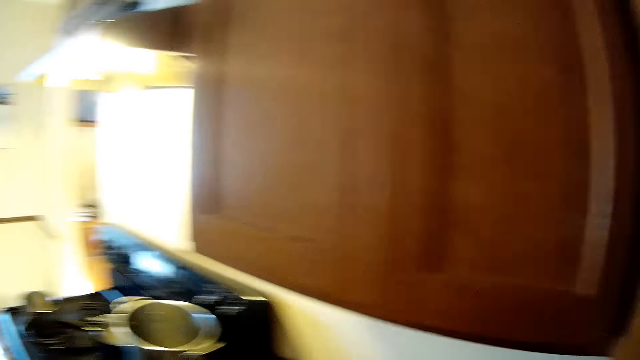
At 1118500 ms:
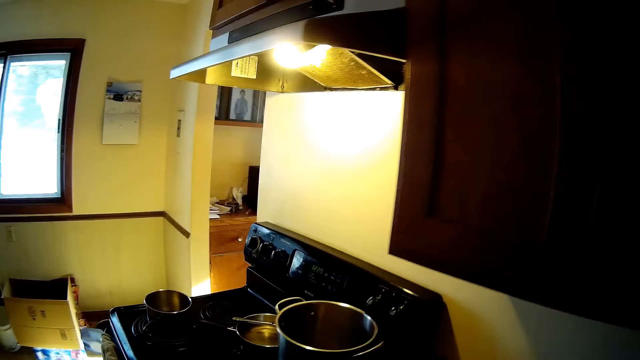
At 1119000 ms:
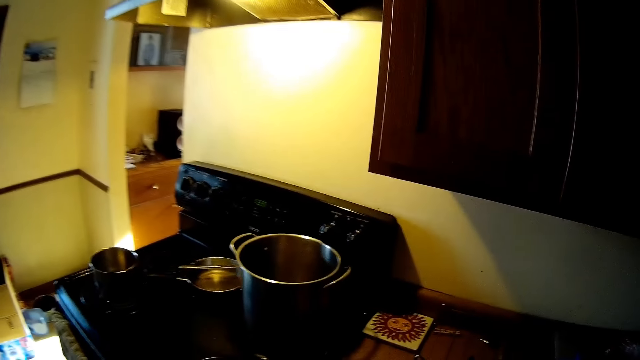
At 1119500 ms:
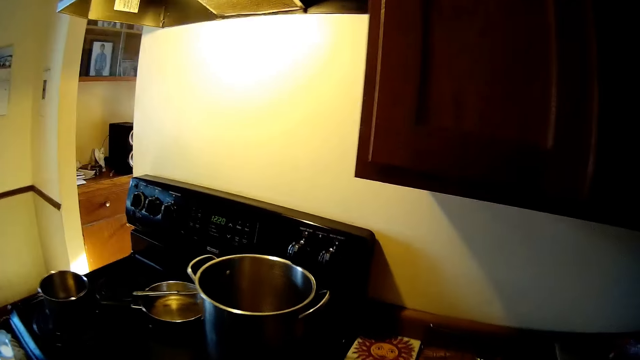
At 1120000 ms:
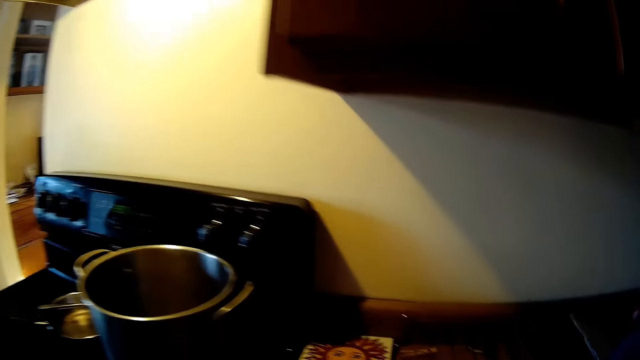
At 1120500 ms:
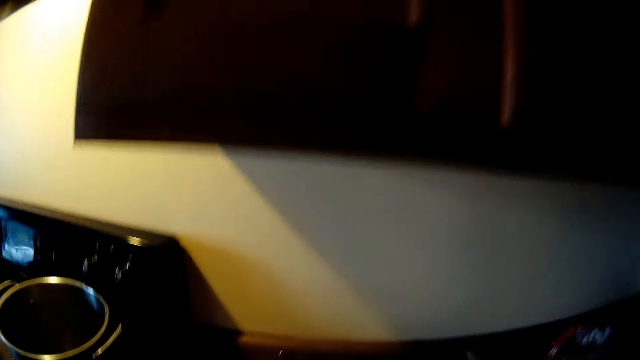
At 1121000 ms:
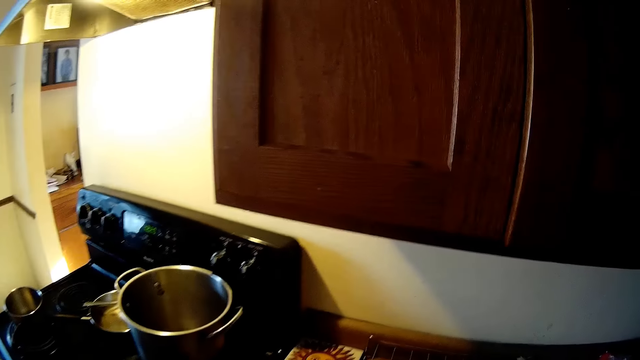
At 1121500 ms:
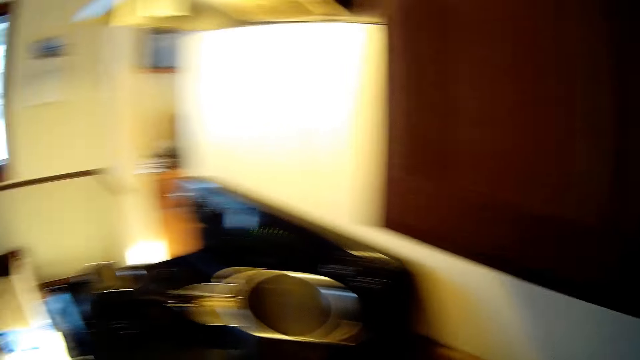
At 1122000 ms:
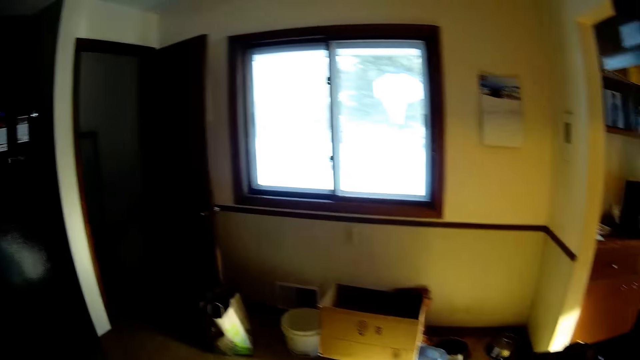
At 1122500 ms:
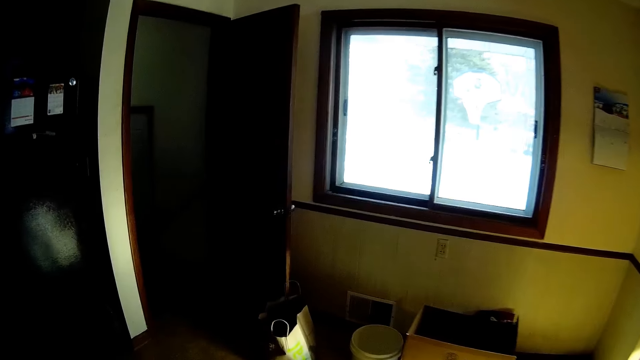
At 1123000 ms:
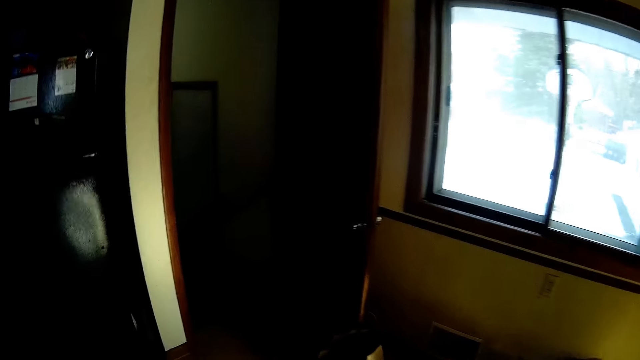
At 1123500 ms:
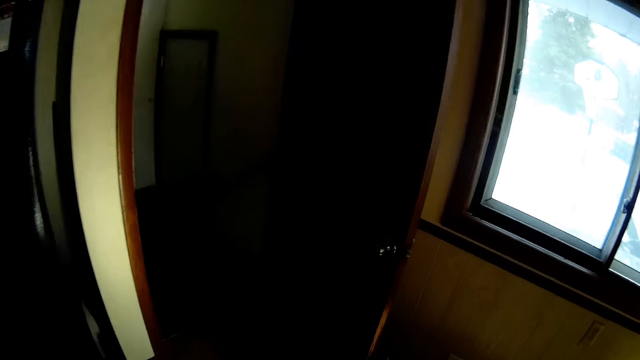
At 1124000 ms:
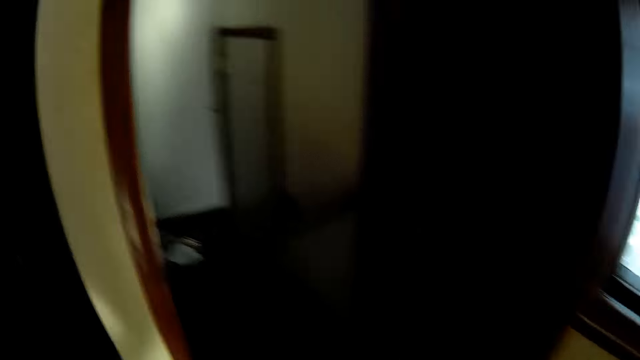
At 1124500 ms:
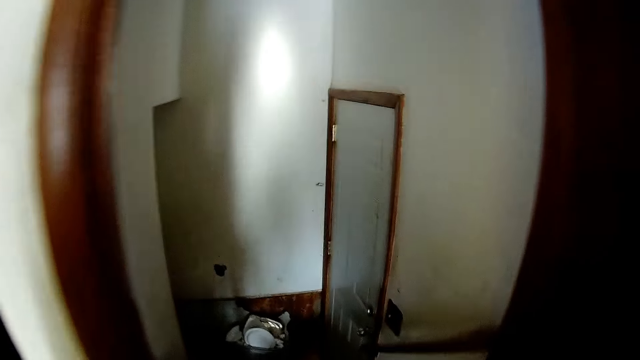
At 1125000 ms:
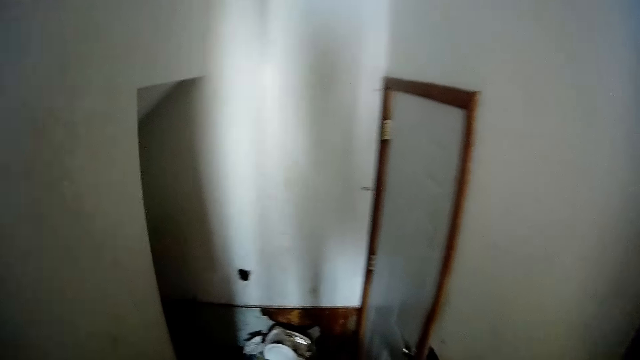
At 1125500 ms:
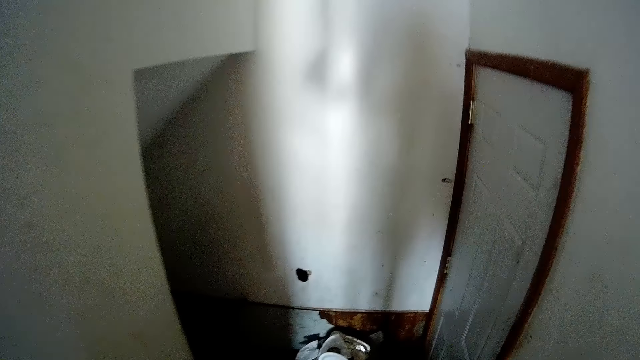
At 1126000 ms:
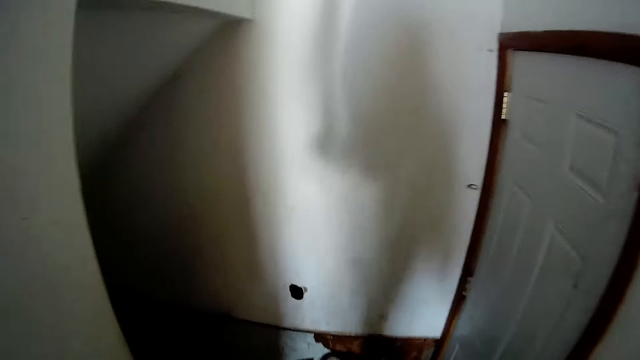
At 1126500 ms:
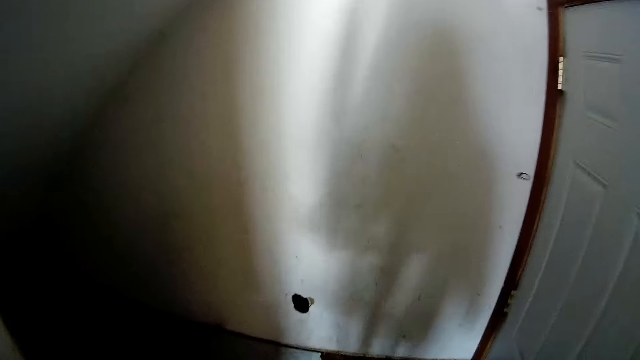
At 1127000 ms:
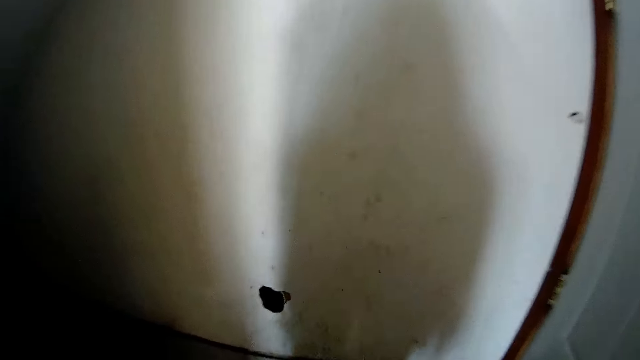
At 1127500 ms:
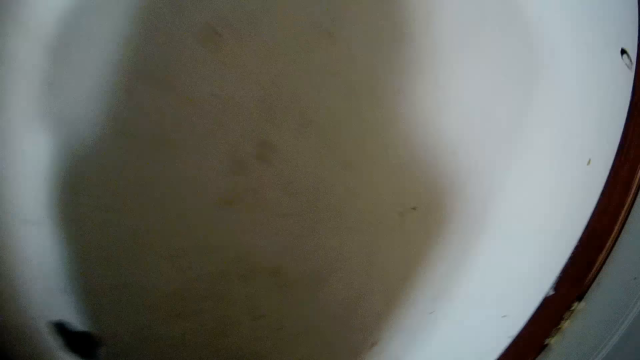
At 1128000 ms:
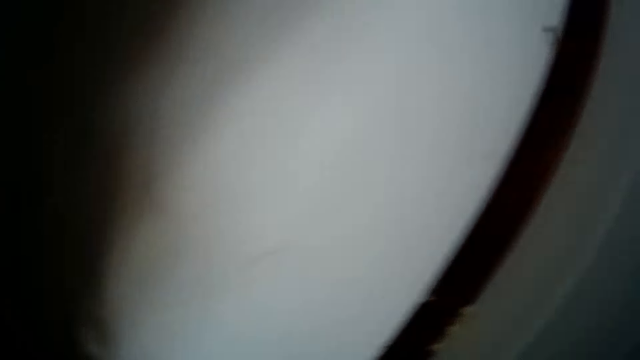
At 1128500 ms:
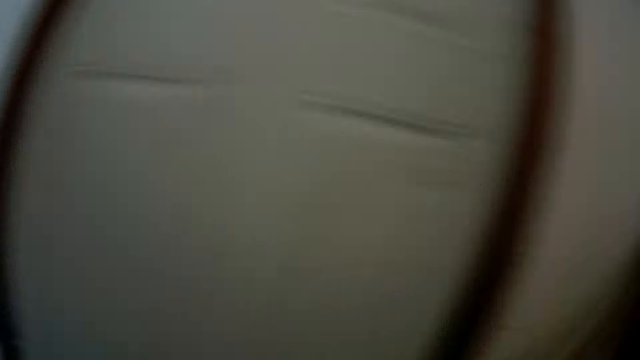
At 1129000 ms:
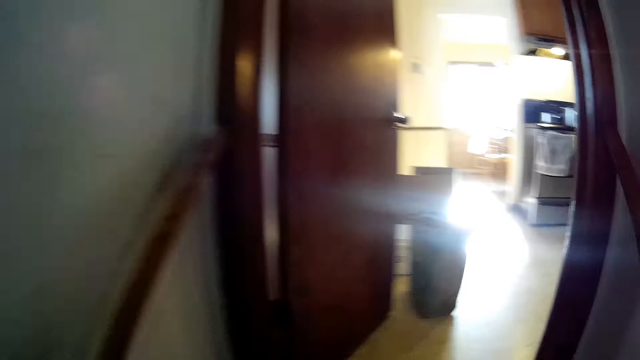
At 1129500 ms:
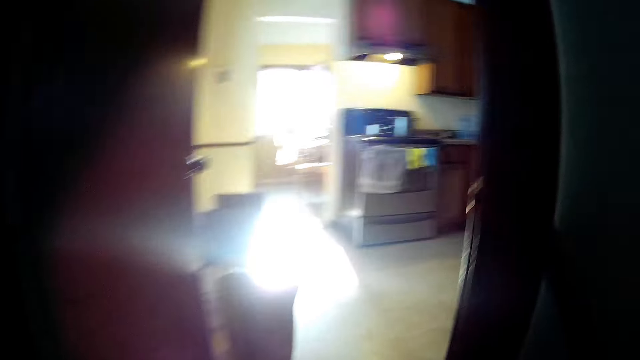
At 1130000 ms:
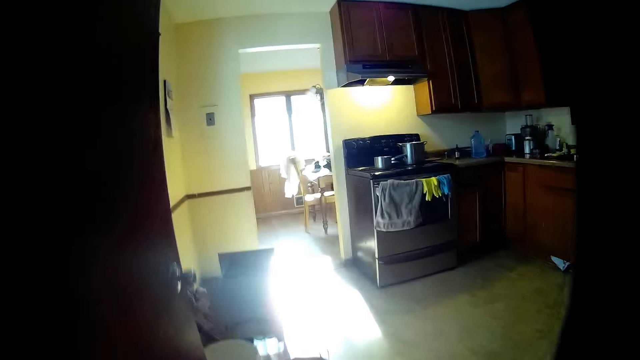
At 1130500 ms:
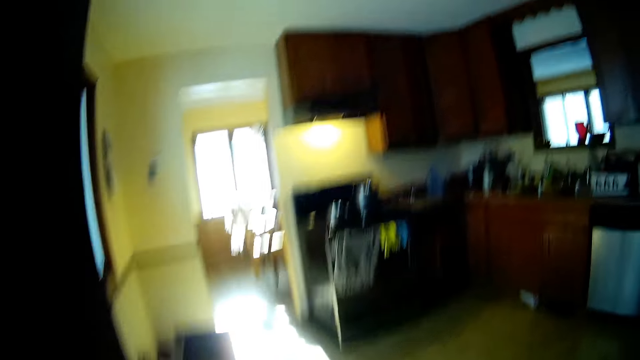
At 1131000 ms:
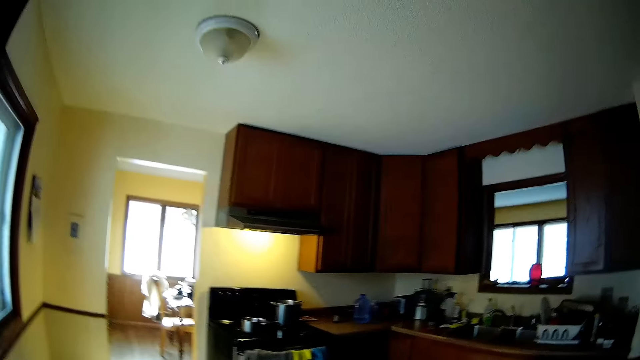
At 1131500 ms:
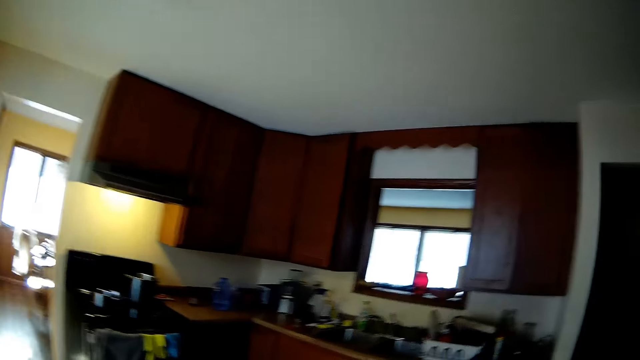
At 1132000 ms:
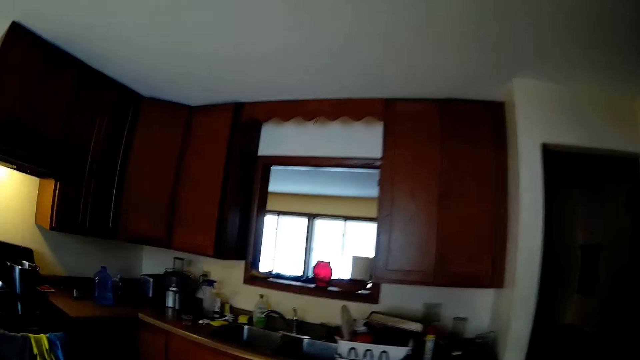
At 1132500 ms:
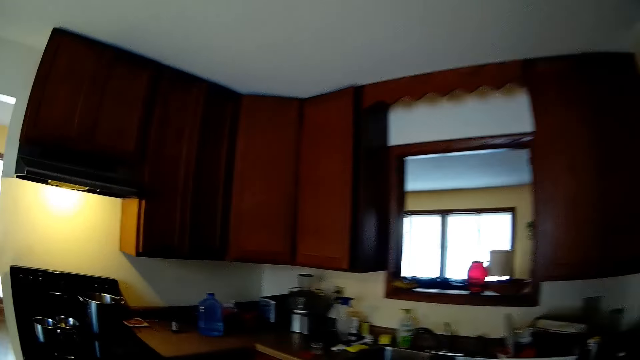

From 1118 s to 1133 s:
The camera wearer looks around the kitchen counter. They walk towards a door. They walk around the kitchen. They walk down a staircase. They walk on the corridor. They walk to the kitchen counter. They walk towards a food processor on a table.

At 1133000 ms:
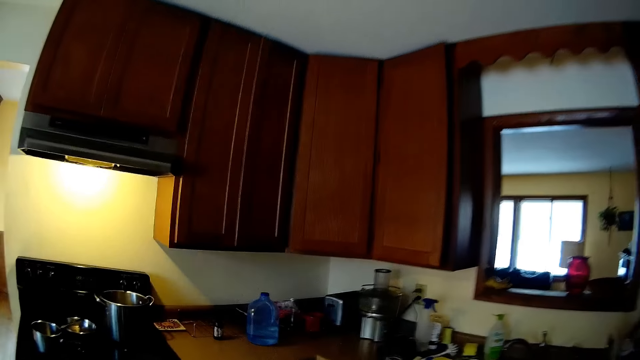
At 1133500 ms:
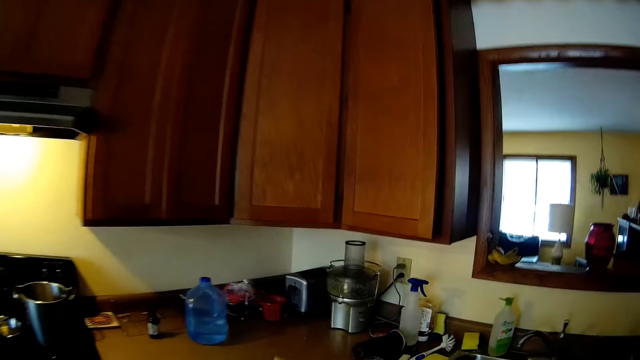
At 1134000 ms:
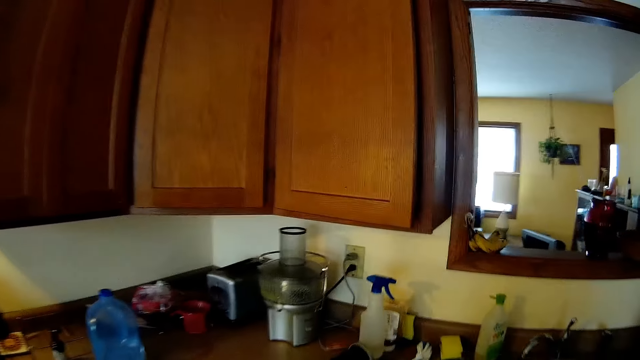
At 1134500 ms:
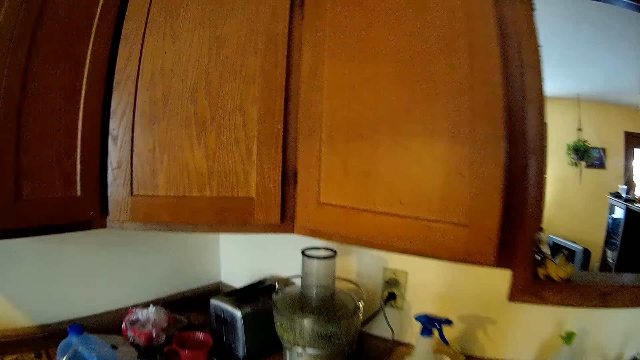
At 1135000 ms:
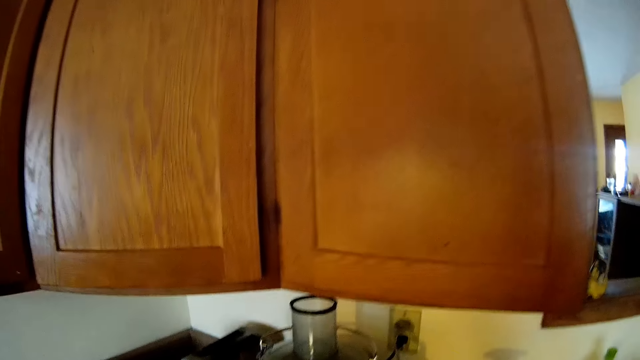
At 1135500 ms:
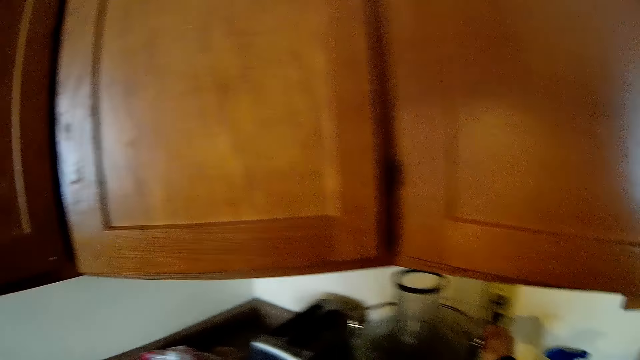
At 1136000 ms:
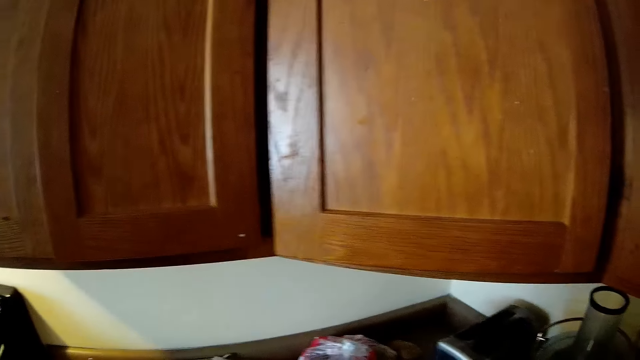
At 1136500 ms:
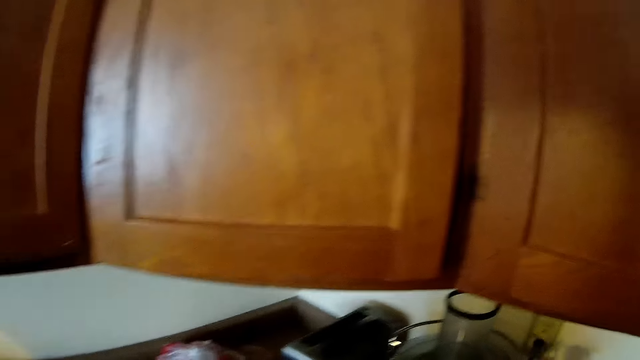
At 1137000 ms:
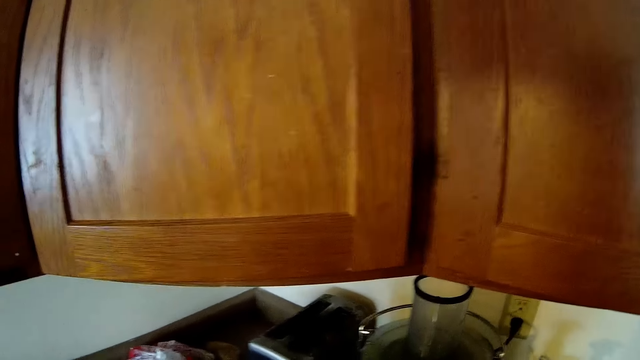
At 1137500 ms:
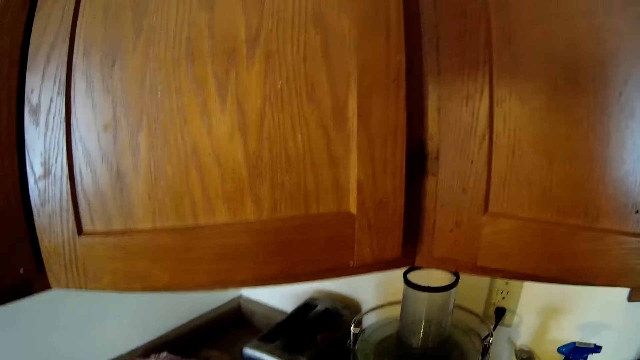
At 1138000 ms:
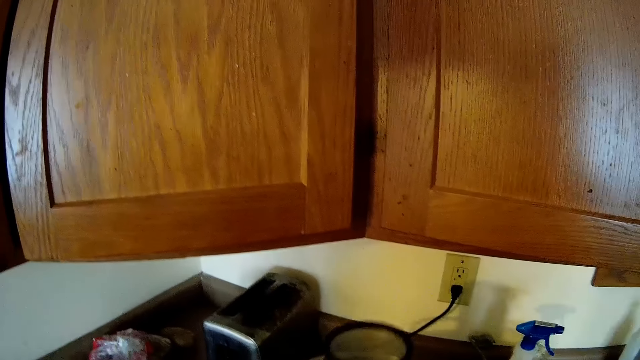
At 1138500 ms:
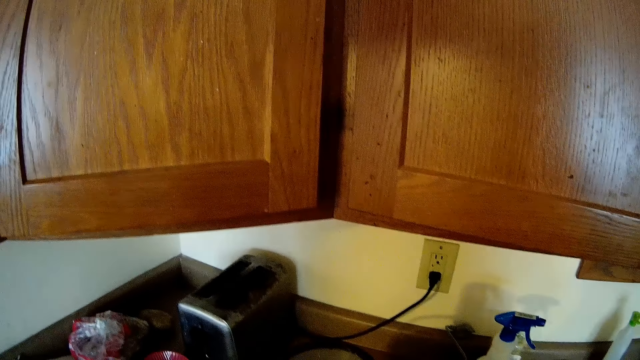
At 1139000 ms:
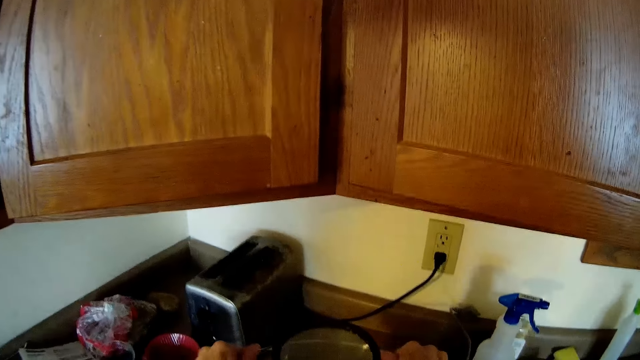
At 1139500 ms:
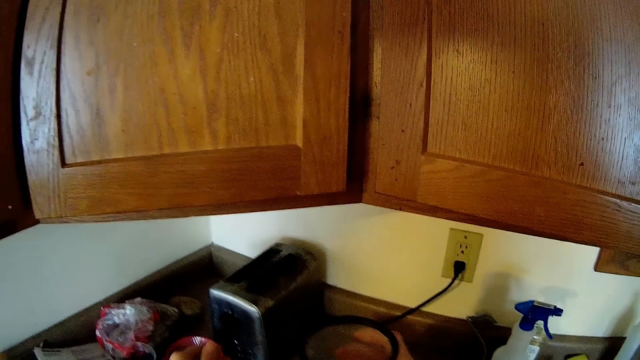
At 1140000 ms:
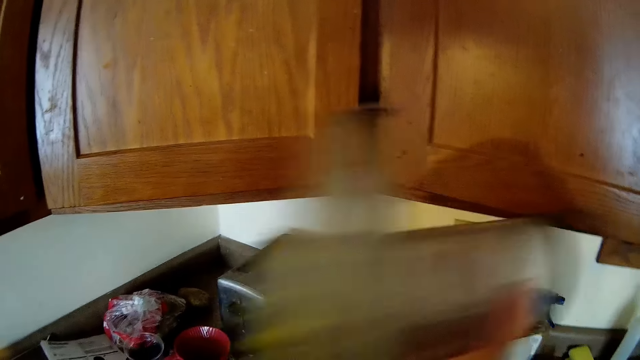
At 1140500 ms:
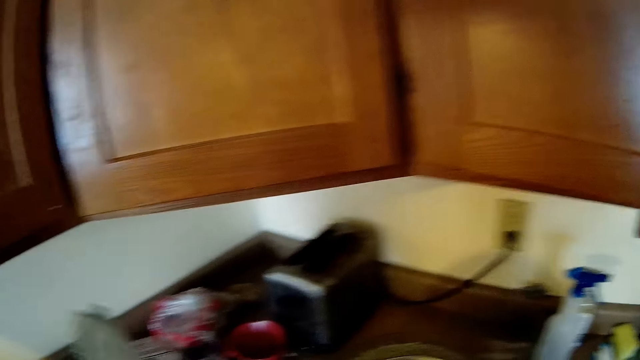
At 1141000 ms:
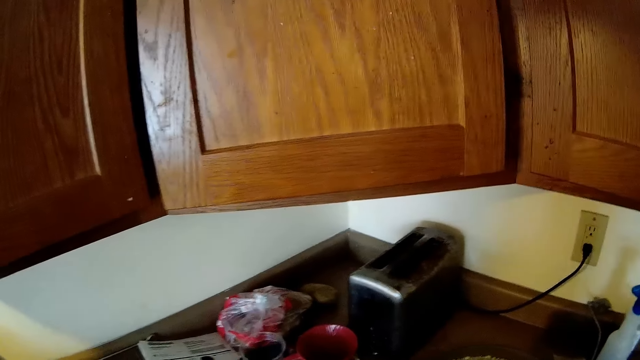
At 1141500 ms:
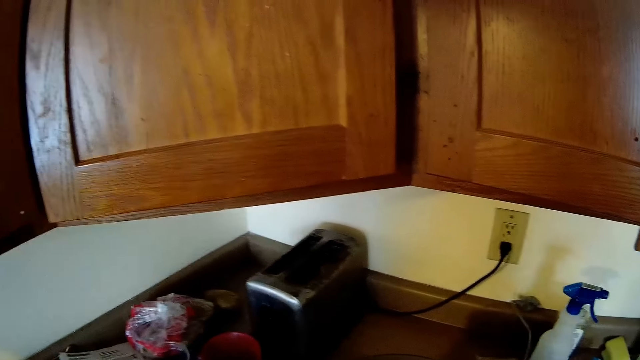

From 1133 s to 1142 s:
The camera wearer removes a plug from a socket with her right hand. She moves the food processor on the table towards herself with both hands. She picks up the juicer machine. She lifts up the top part of the food processor with her right hand. She places the lid of the juicer machine on the counter.
